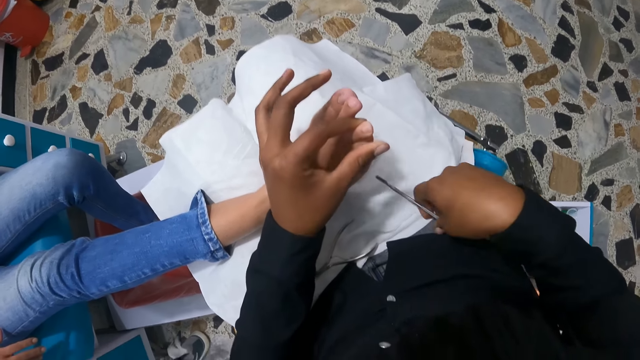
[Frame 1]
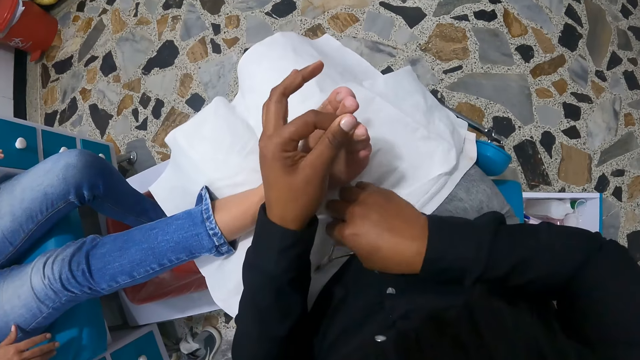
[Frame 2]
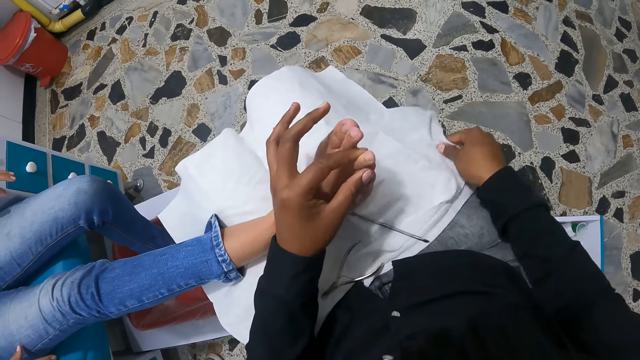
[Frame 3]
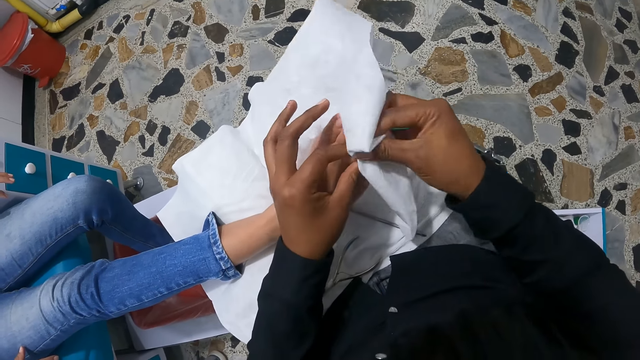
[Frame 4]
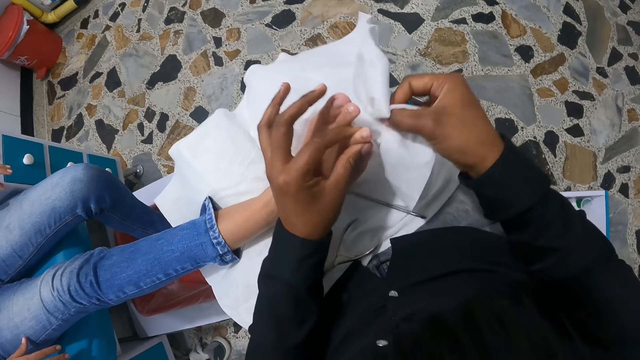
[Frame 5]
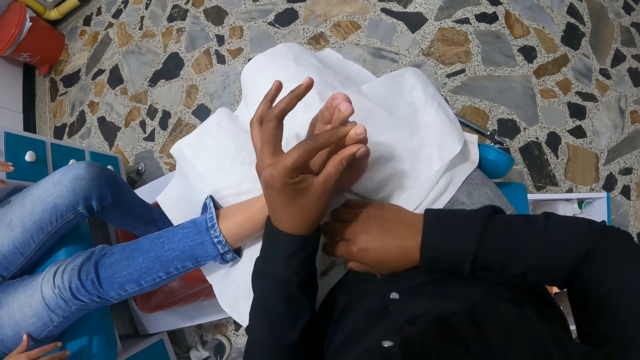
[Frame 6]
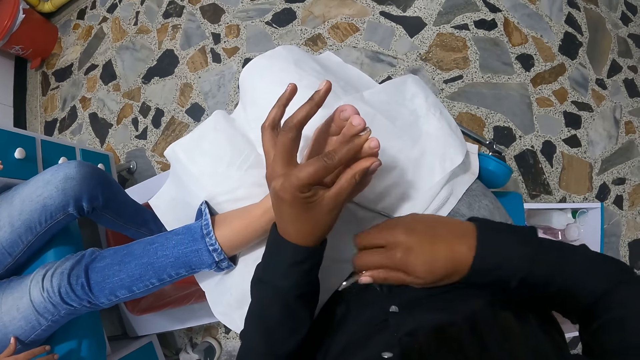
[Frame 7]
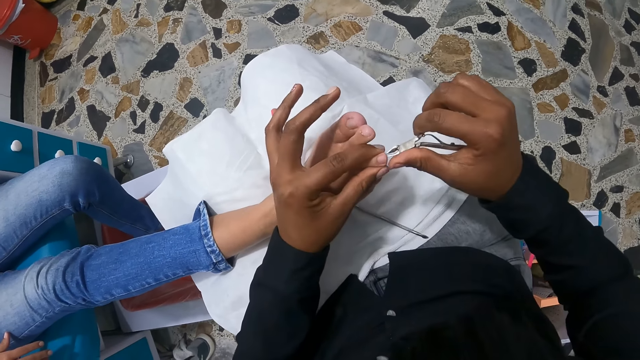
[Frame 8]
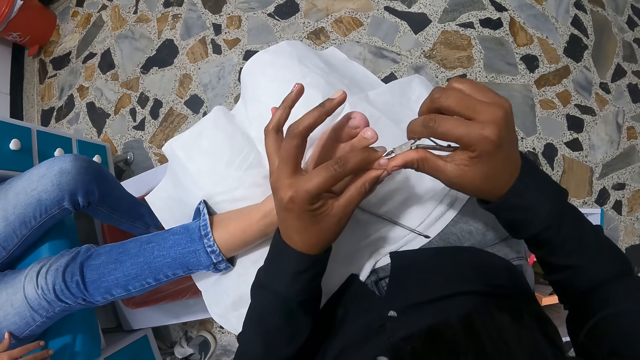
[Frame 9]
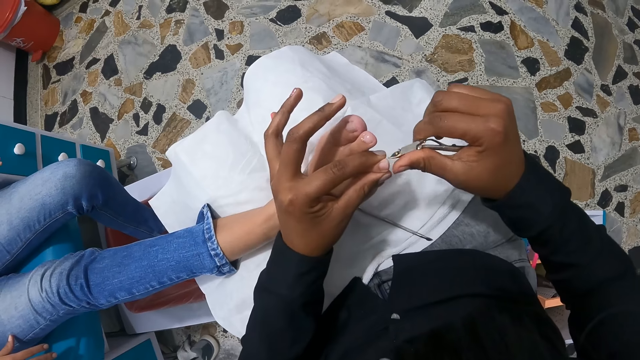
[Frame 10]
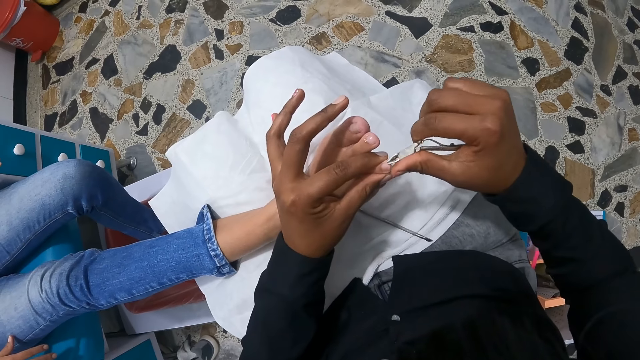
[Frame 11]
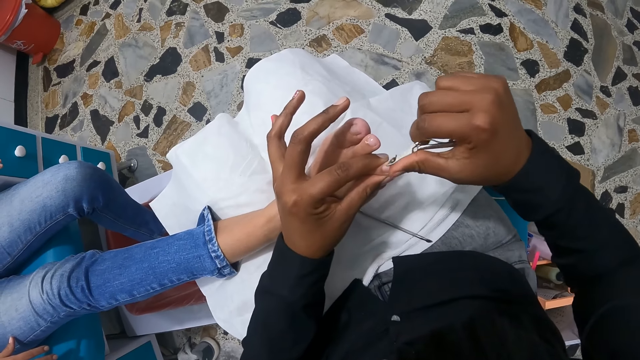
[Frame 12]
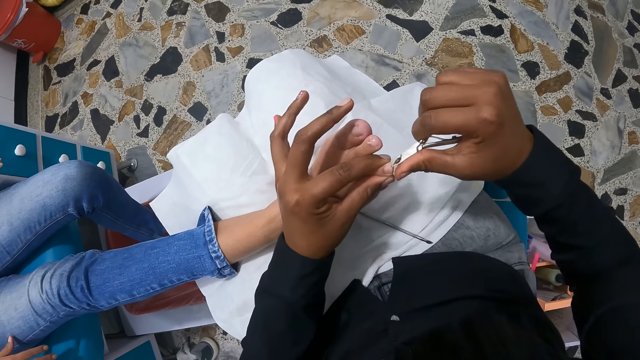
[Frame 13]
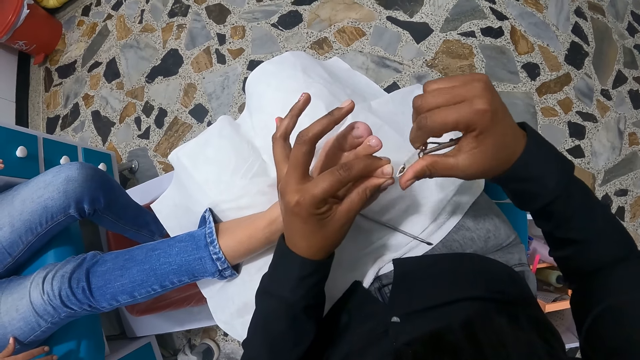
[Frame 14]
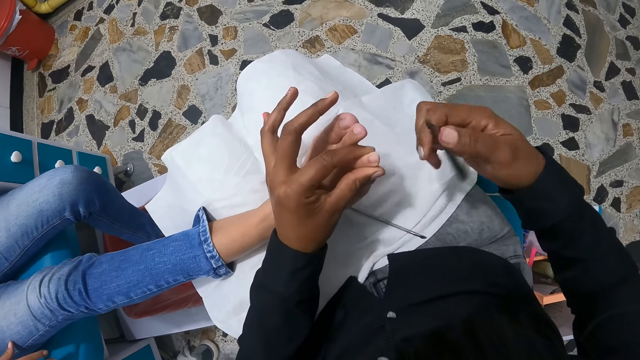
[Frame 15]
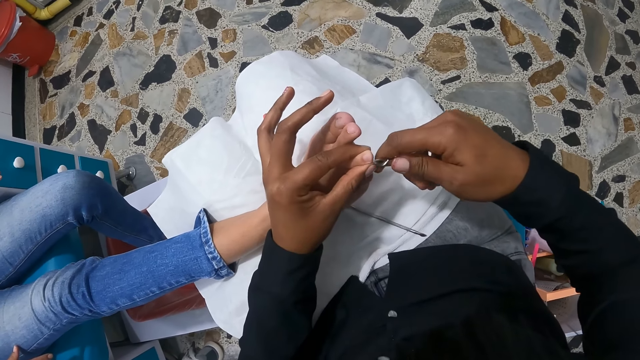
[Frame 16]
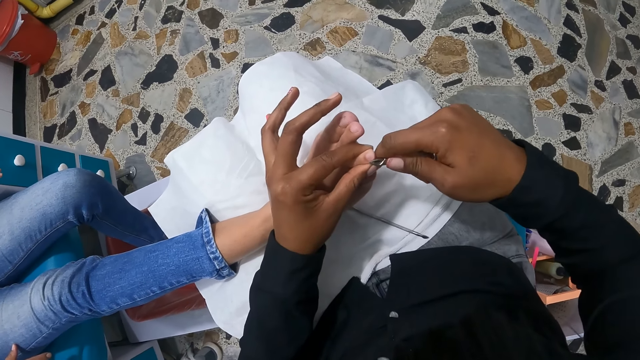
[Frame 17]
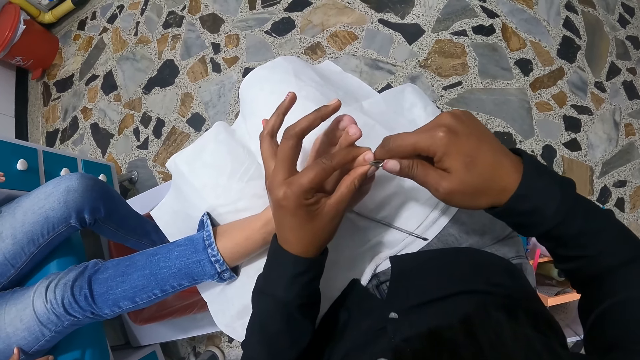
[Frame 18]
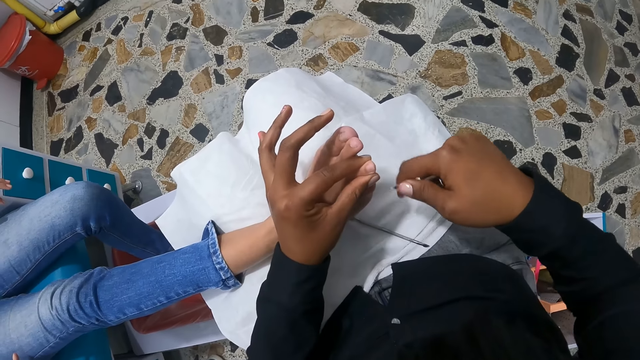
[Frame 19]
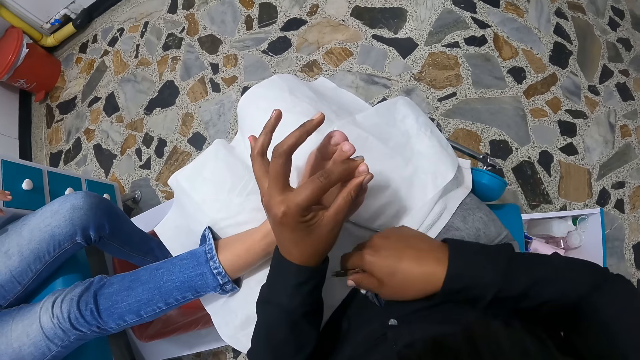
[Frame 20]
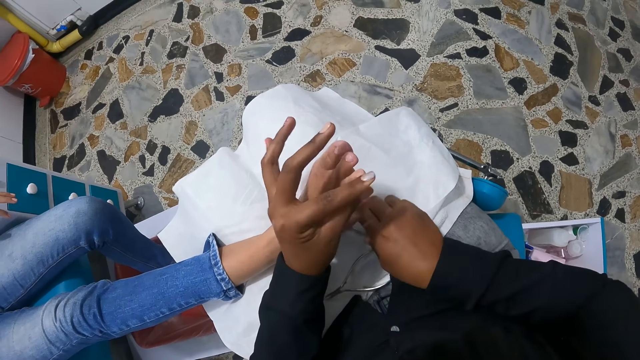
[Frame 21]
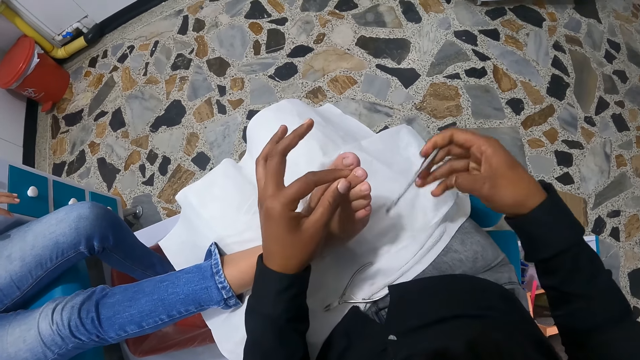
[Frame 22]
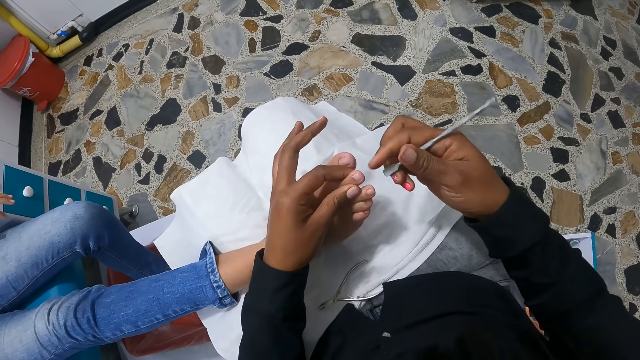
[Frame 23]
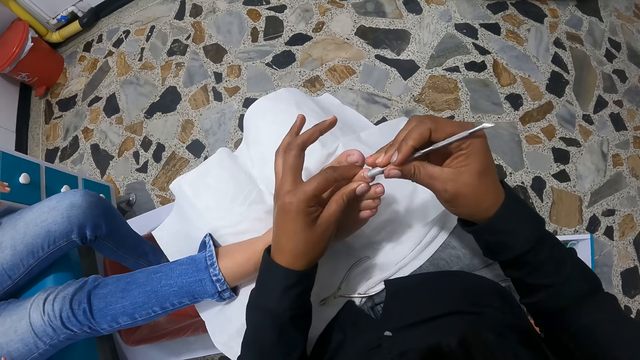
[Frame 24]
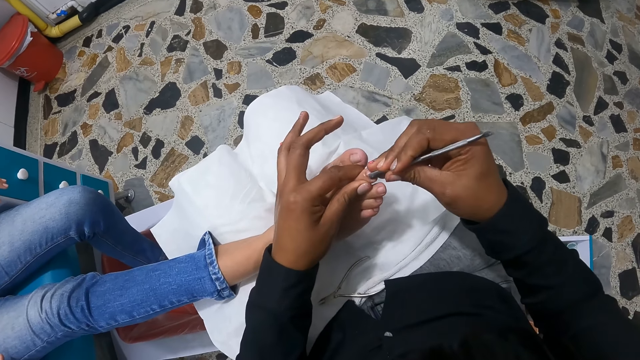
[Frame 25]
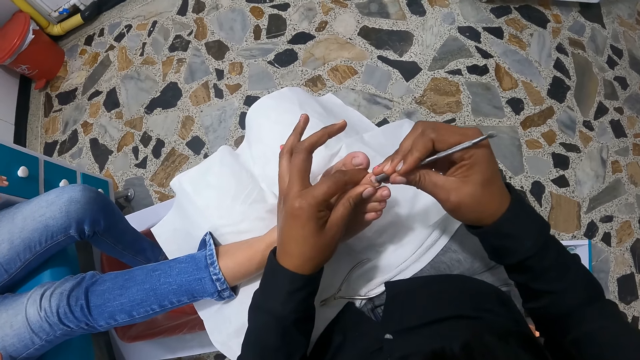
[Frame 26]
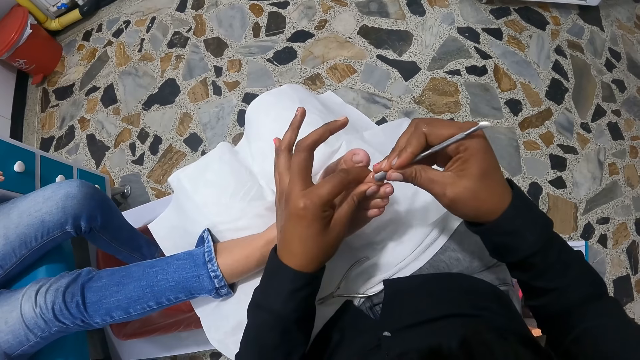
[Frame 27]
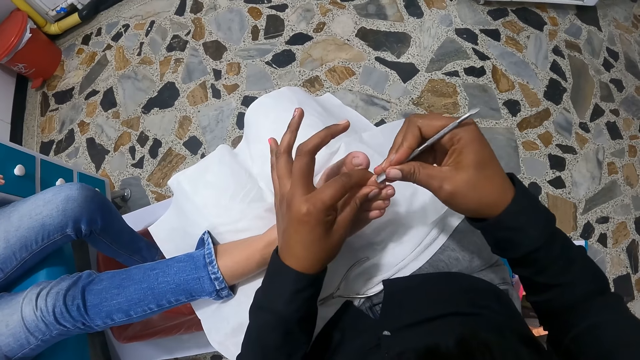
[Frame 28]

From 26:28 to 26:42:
The camera wearer drops the cuticle pusher on her legs with her right hand. She picks the paper towel from her legs with her right hand. She cleans the toe of the woman with the paper towel with her right hand. She drops the paper towel on her legs with her right hand. She picks the cuticle nipper from her legs with her right hand. She scrubs the toe. She nips the toenail of the woman with the cuticle nipper in her right hand. She cleans the toenail of the woman with her right hand. She nips the toenail of the woman with the cuticle nipper in her right hand. She scrubs the toe. She drops the cuticle nipper on her legs with her right hand. She picks the cuticle pusher from her legs with her right hand. She holds a toe of the woman with her left hand. She scrapes the toenail of the woman with the cuticle pusher in her right hand. She scrubs the toe.

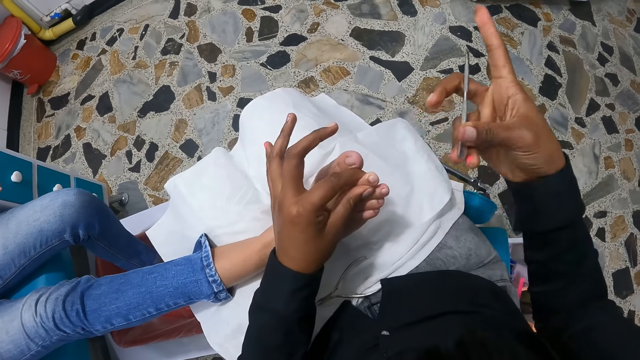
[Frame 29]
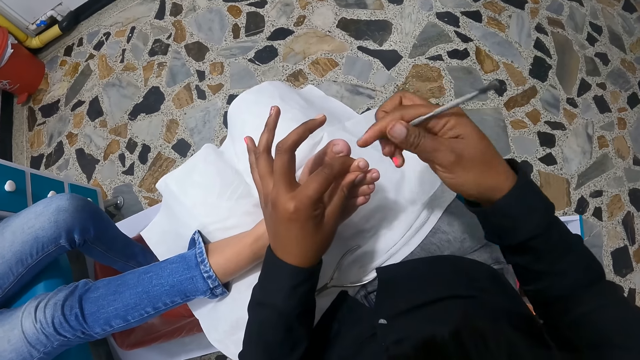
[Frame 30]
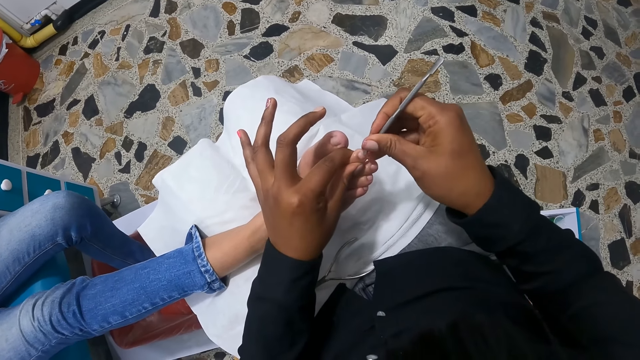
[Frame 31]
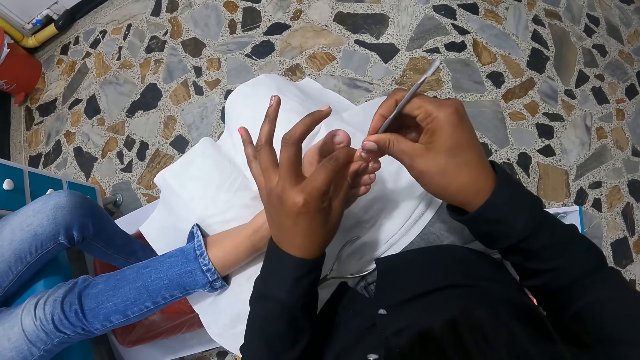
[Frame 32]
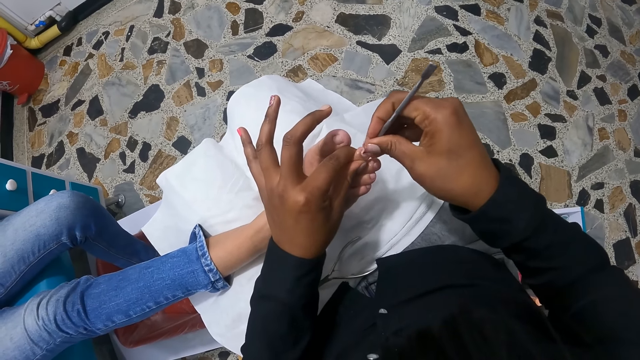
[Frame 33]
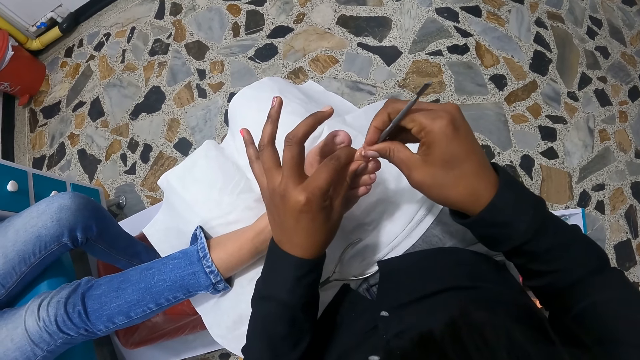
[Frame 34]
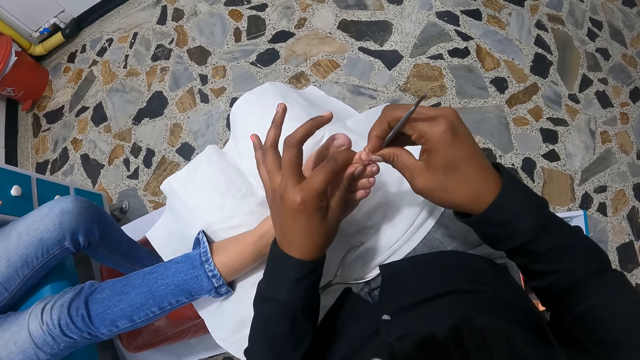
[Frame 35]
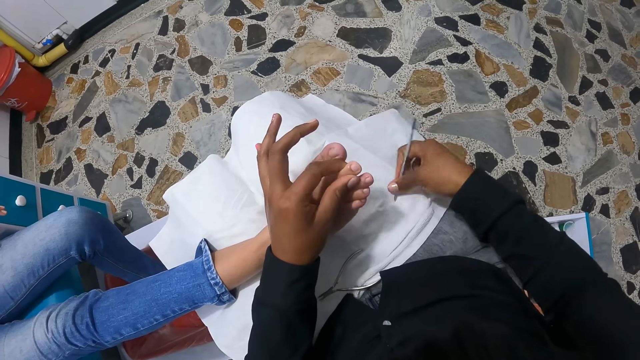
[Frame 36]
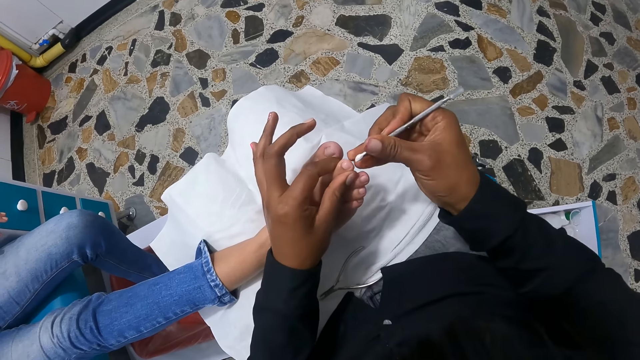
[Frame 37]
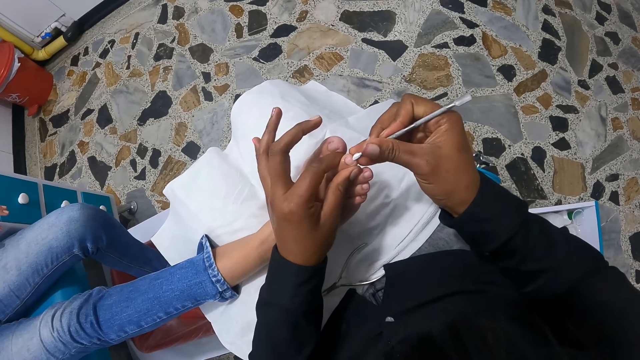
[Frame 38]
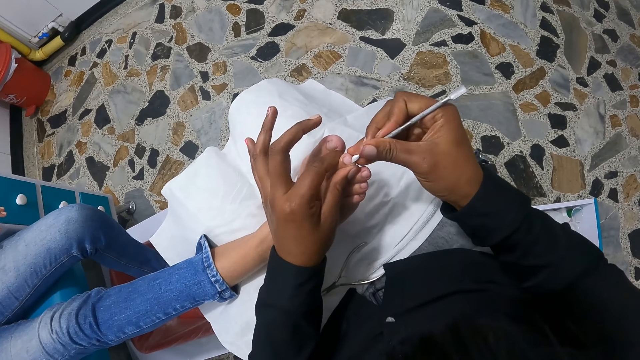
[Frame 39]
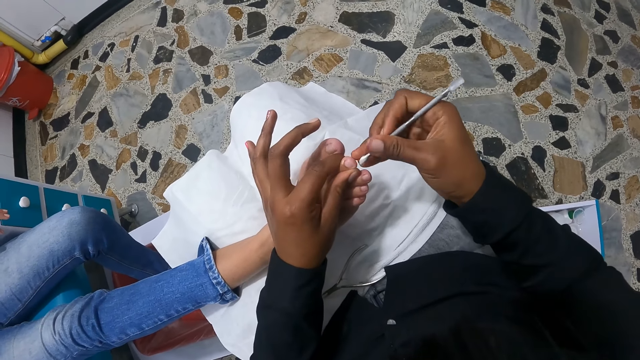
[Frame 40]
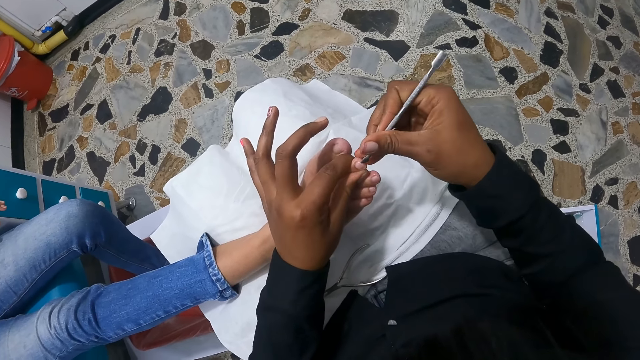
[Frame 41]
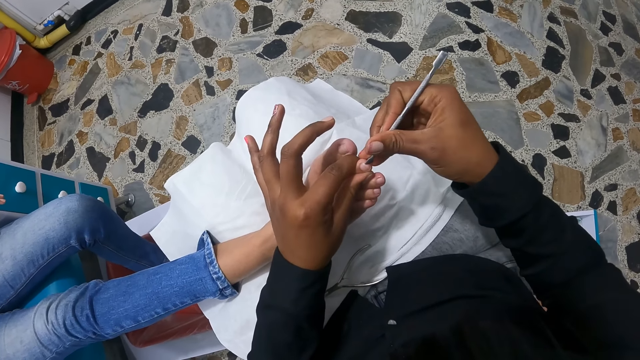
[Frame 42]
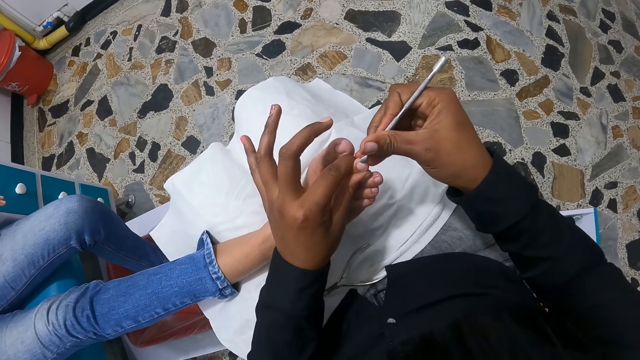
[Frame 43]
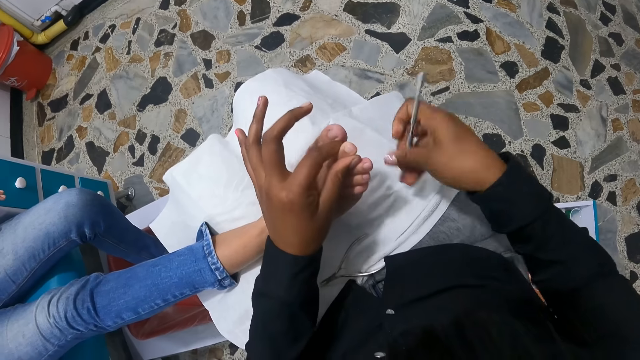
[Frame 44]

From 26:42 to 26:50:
The camera wearer turns the manicure steel pusher. She scrubs the toe. She wipes the cuticle pusher on the towel with her right hand. She scrapes the toenail of the woman with the cuticle pusher in her right hand. She puts the toe nail clipper down.
